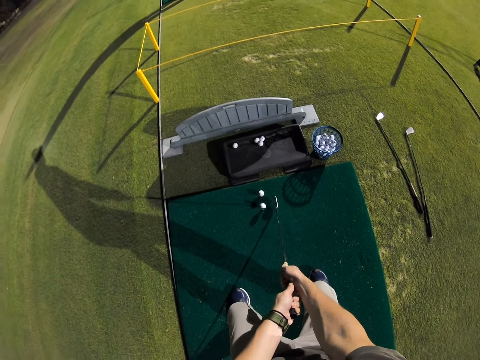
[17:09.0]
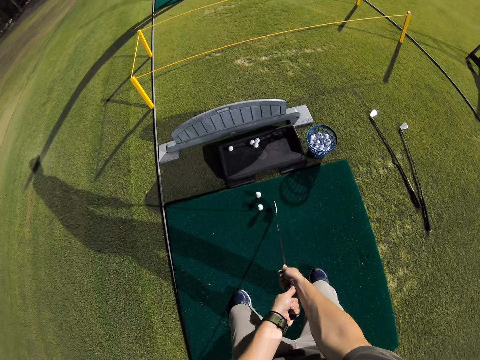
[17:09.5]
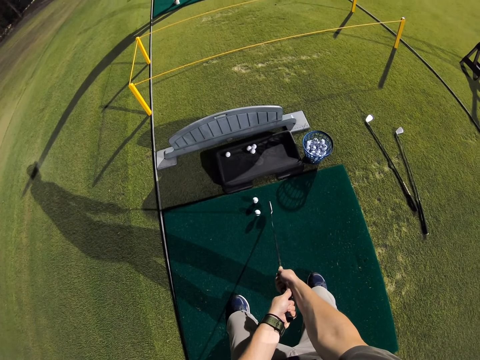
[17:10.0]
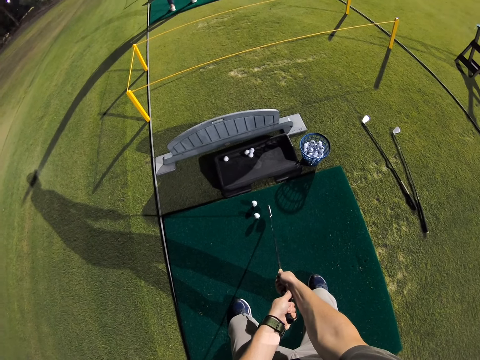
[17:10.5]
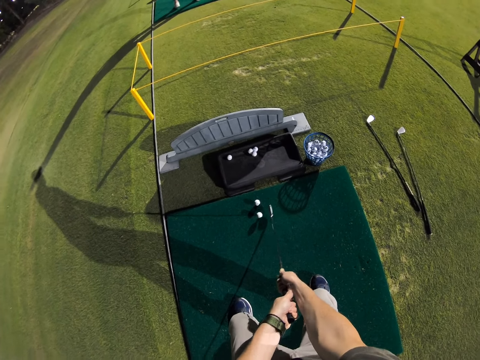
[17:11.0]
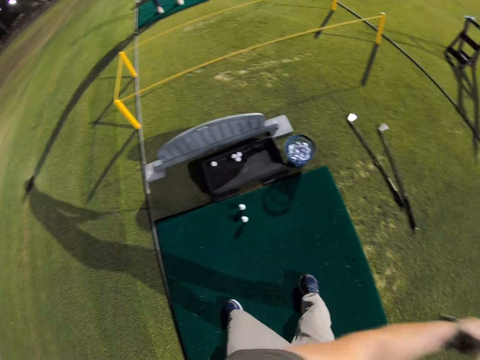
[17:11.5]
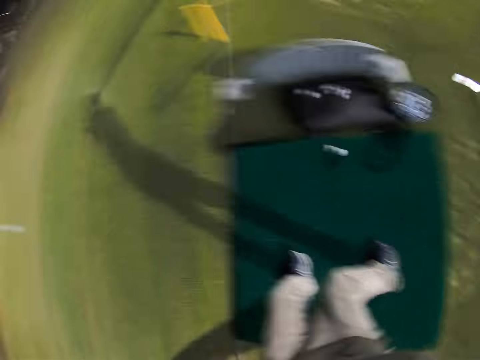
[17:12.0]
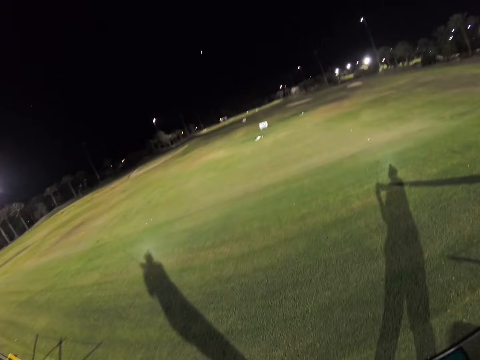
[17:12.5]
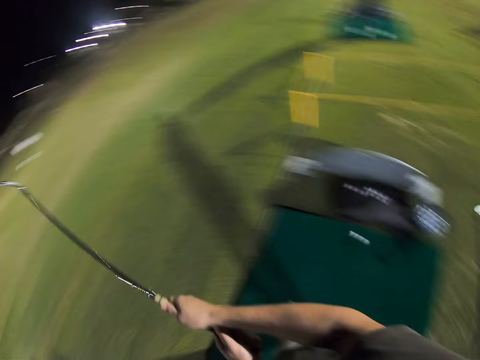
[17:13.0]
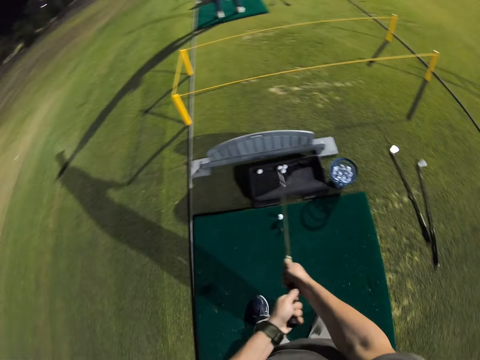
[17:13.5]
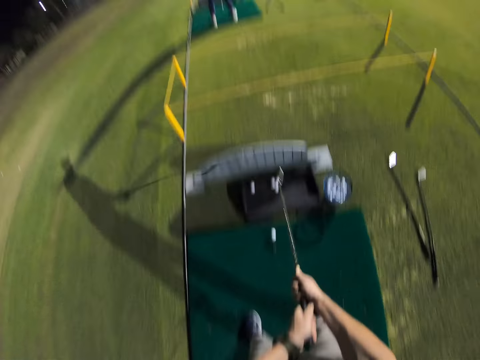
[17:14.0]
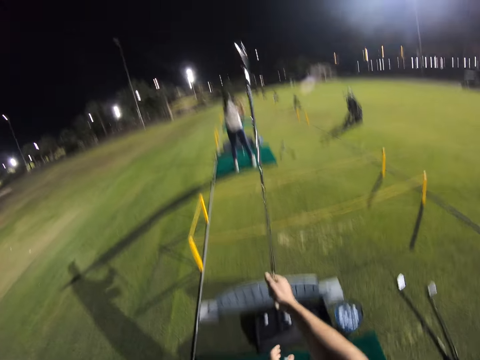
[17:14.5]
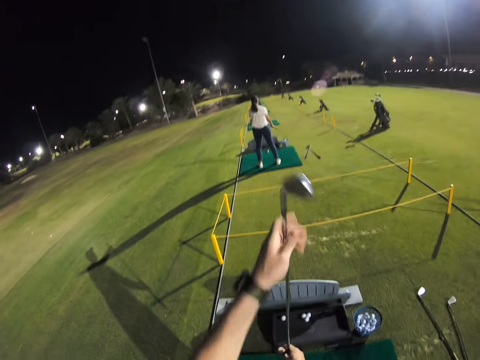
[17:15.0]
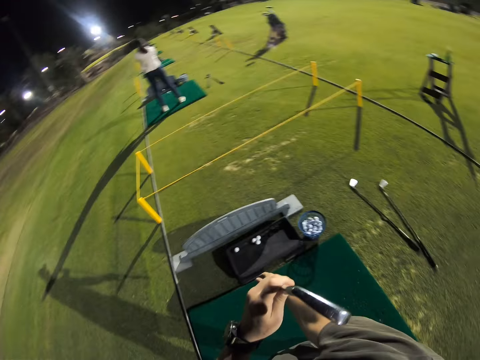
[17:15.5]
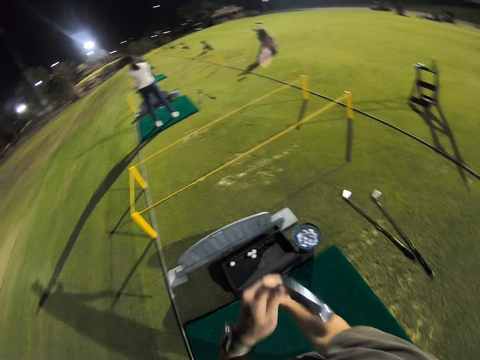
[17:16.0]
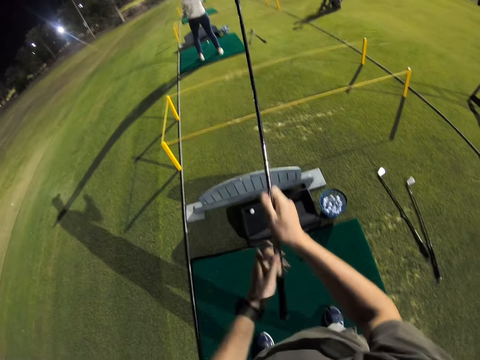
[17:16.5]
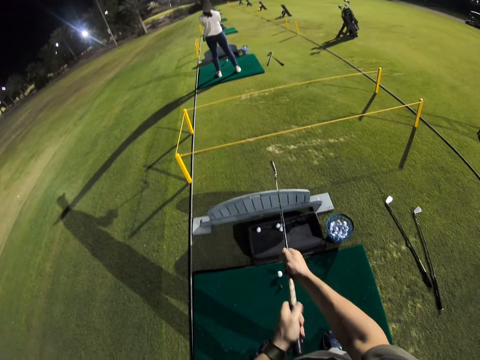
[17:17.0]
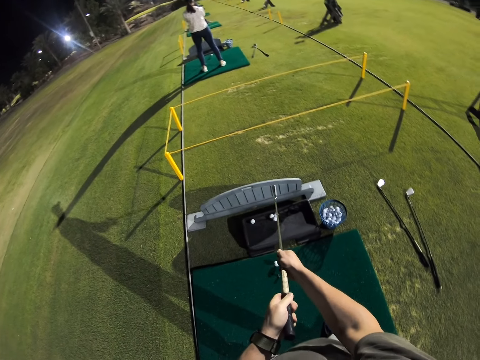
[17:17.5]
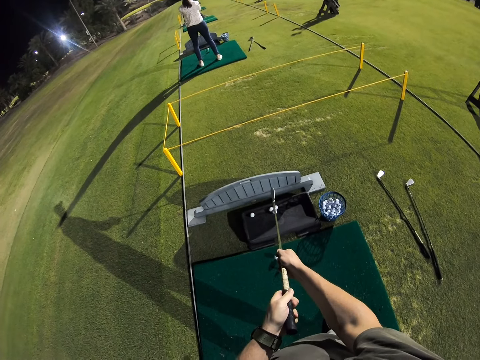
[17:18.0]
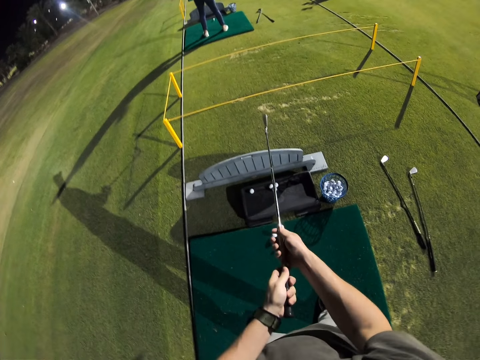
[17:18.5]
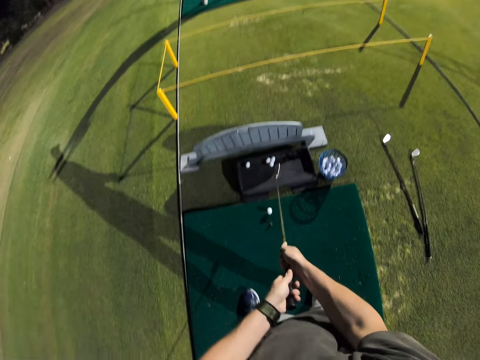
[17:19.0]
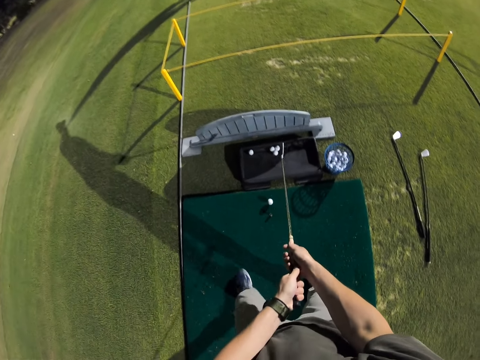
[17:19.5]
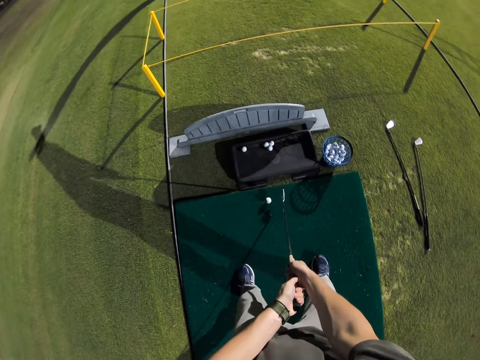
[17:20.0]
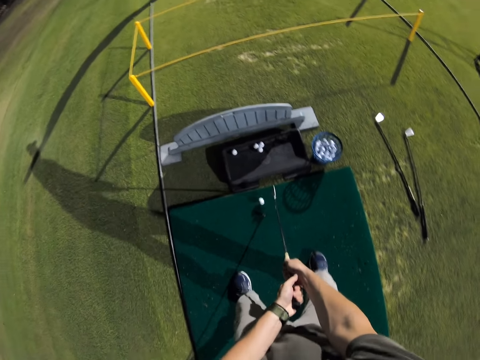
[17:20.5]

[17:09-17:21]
The camera wearer hits the hockey ball. They turn the hockey stick. They swing the hockey stick. They move the hockey stick.

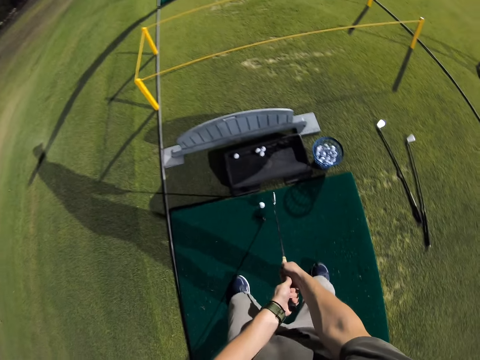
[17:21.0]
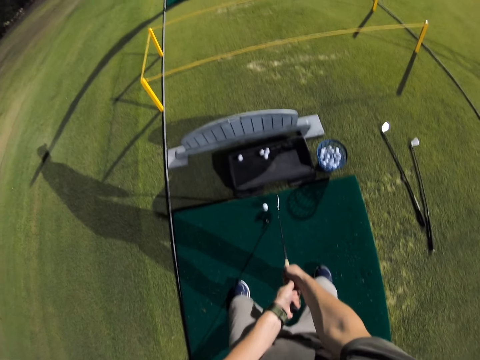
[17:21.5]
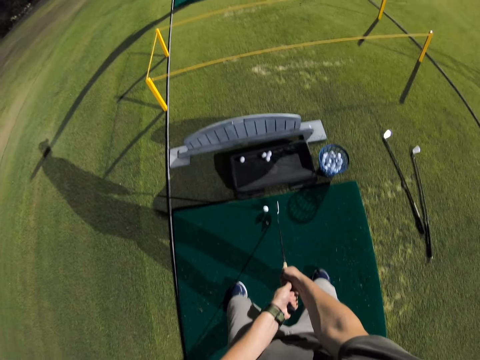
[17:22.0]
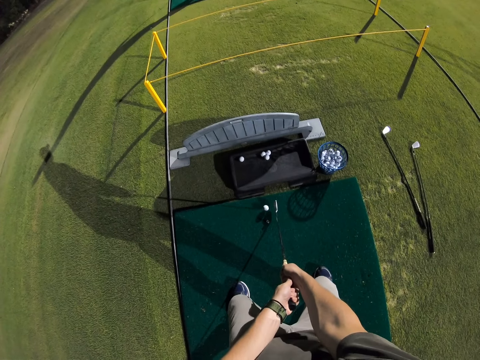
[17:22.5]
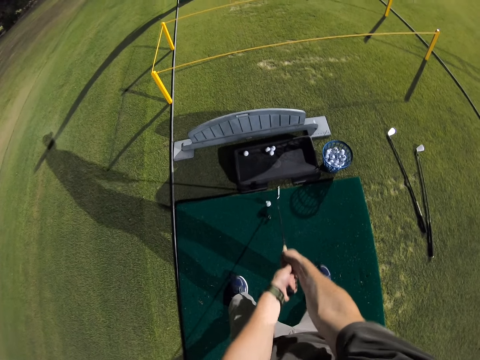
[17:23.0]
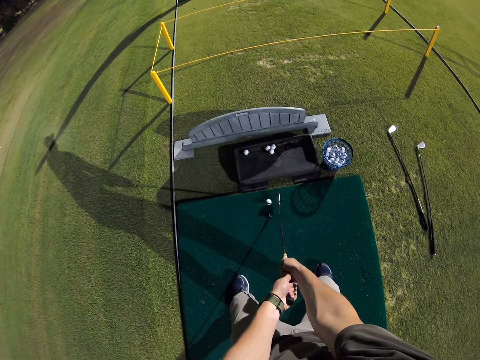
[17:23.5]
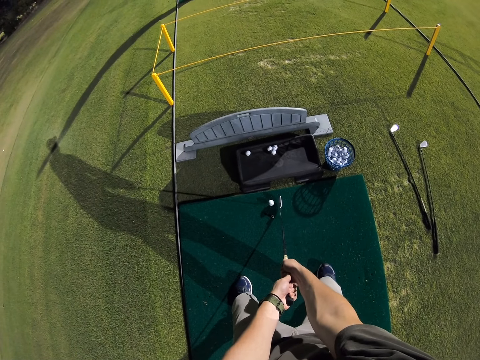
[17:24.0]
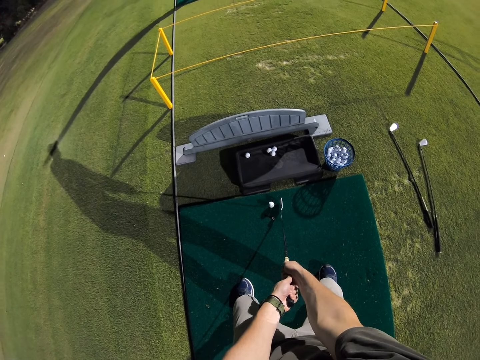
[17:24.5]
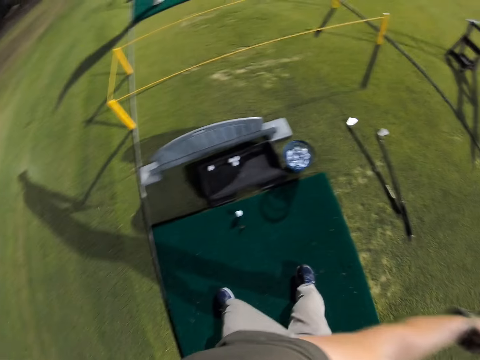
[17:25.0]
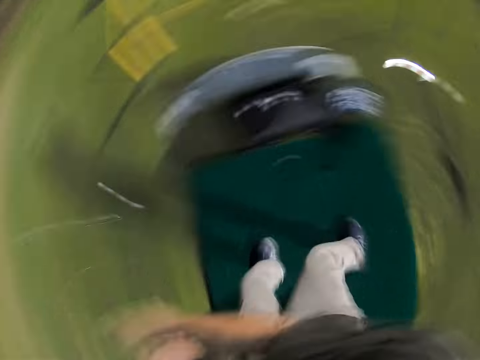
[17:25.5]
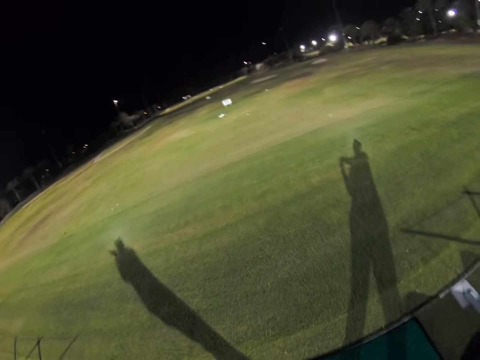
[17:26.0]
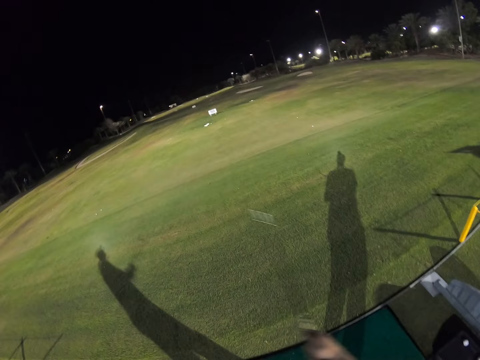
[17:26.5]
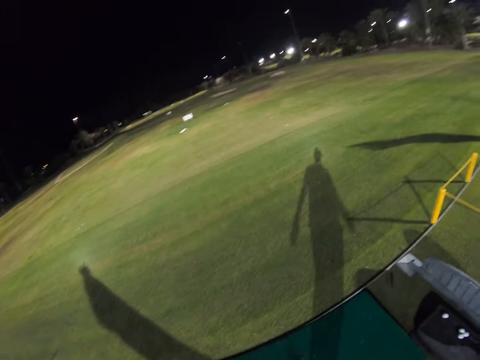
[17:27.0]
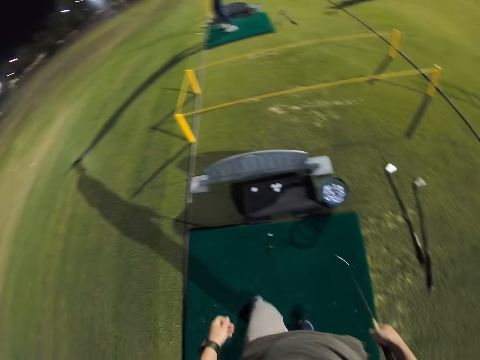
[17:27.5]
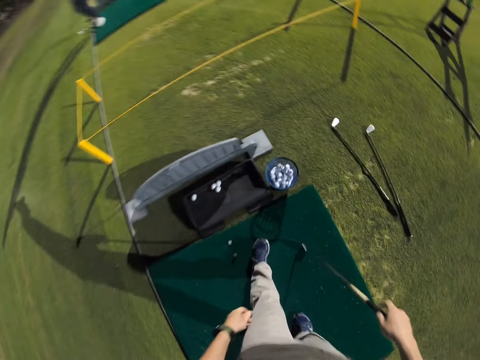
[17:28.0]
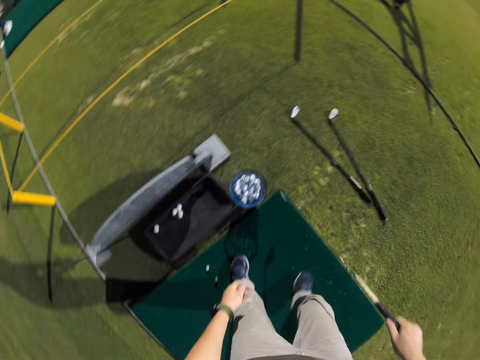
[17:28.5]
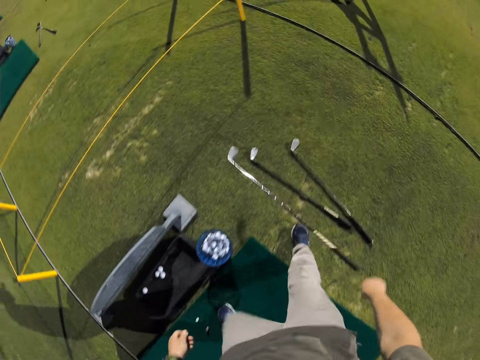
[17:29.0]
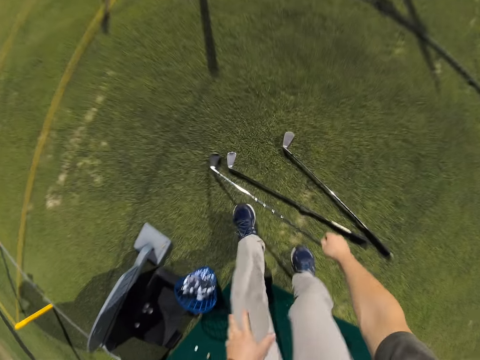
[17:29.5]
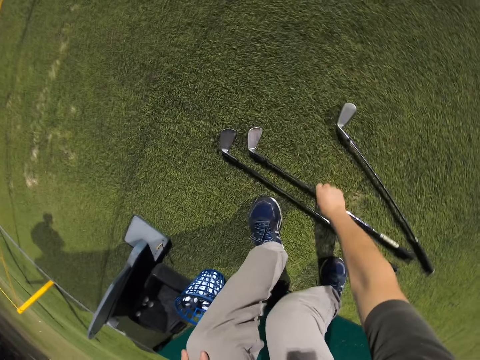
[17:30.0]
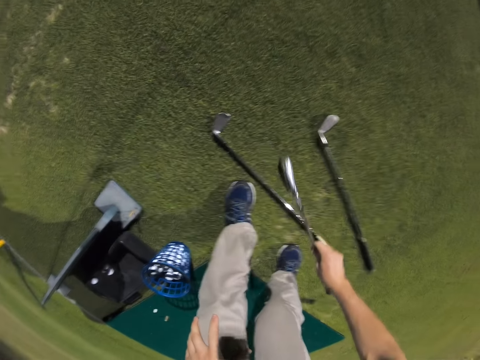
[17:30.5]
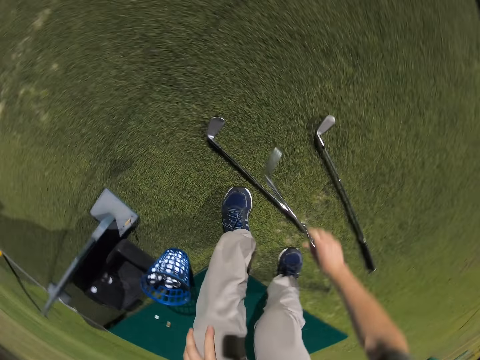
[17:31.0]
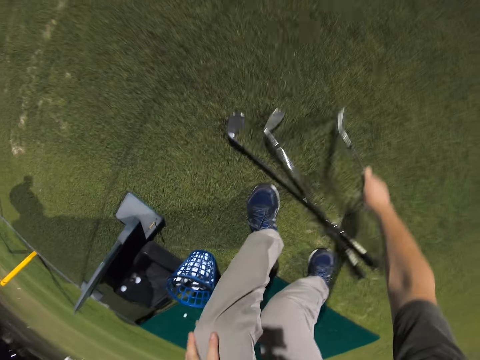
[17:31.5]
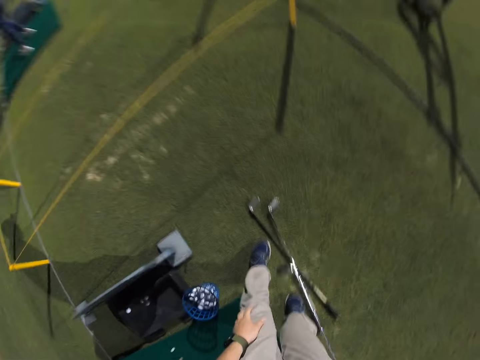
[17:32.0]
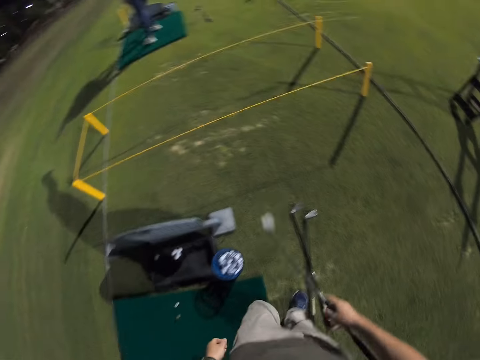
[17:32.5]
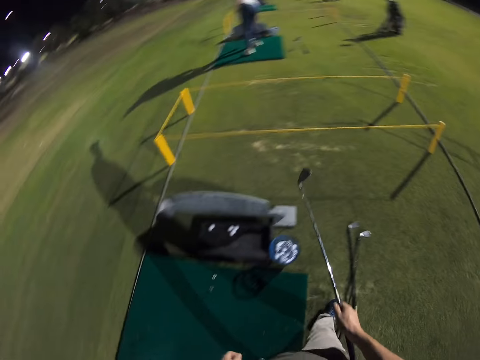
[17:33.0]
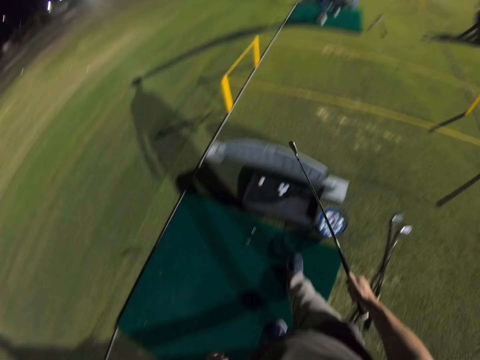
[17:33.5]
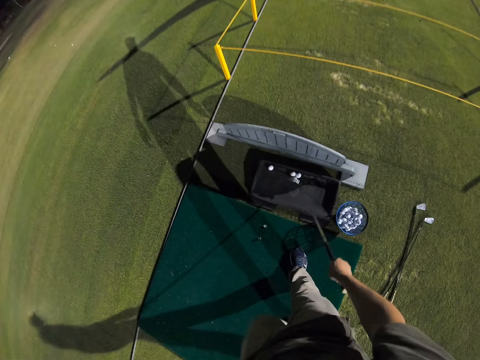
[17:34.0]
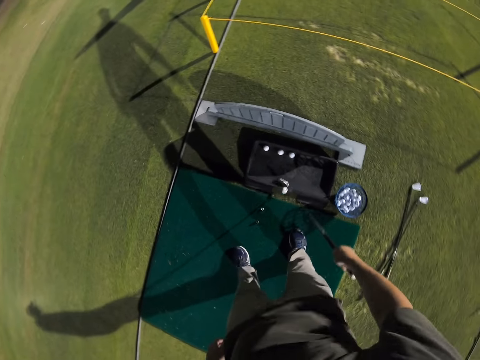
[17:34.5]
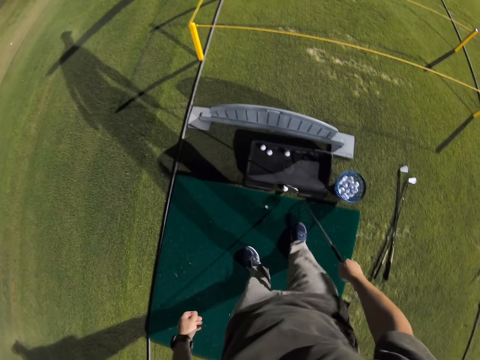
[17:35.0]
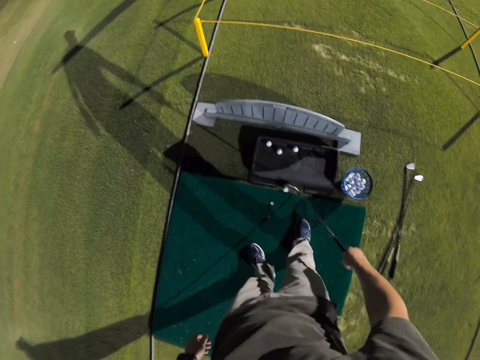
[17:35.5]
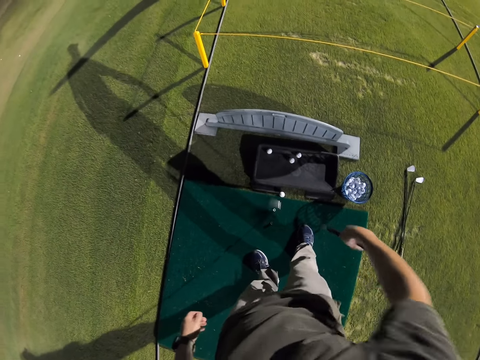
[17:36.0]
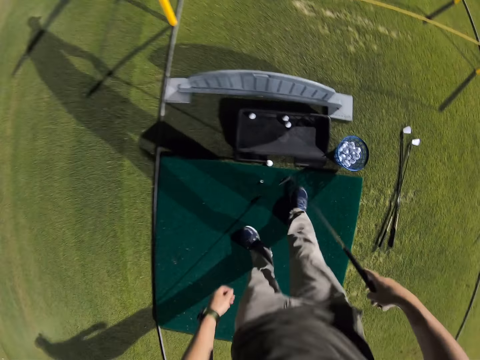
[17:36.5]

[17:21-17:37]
The camera wearer positions the ball. They squat down. They hit the hockey ball. They look to the other side. They move around. They put down the hockey stick. They pick up the hockey stick. They take the hockey stick. They move around. They pull the hockey ball with the hockey stick.
